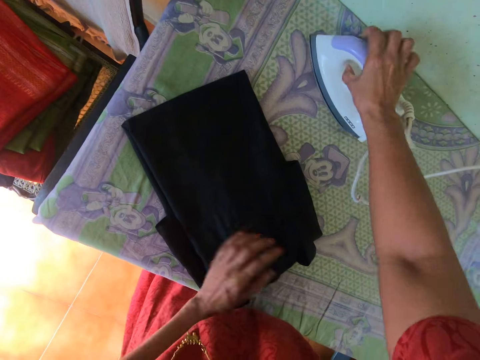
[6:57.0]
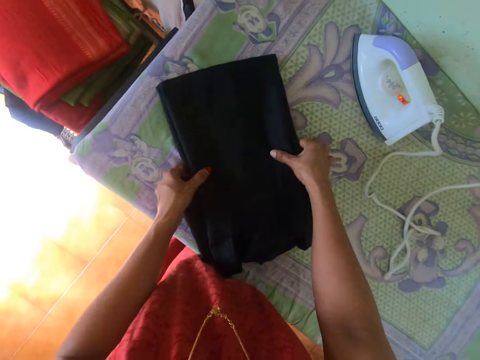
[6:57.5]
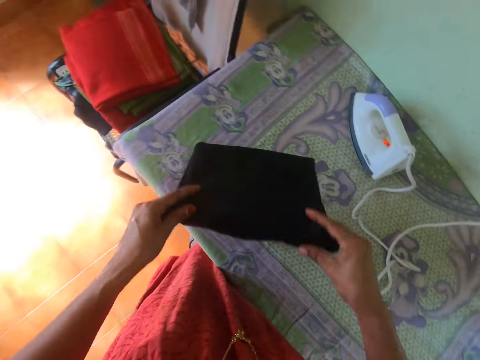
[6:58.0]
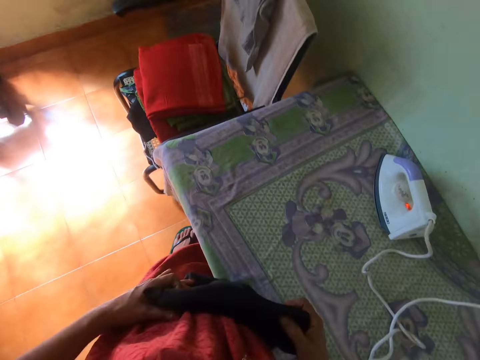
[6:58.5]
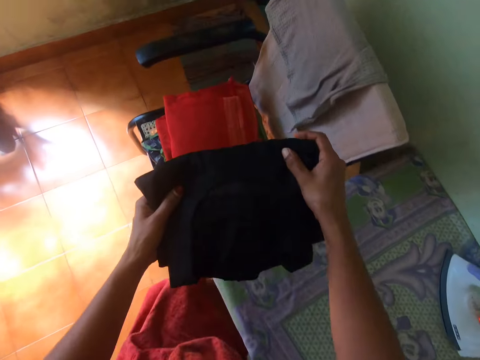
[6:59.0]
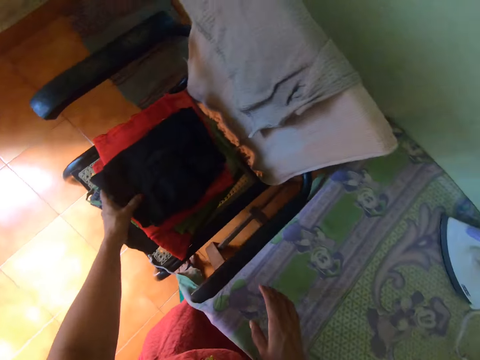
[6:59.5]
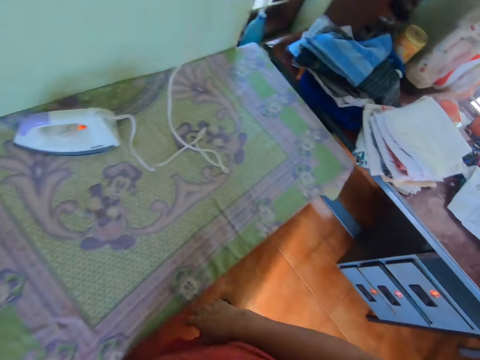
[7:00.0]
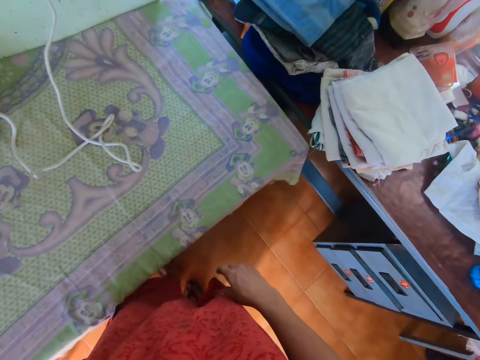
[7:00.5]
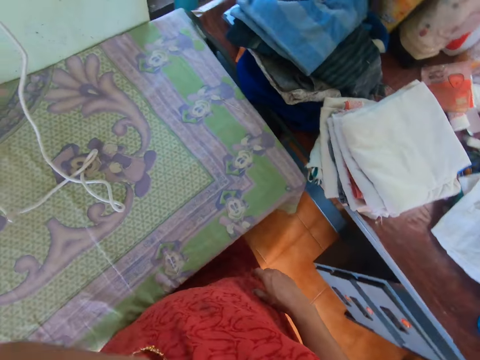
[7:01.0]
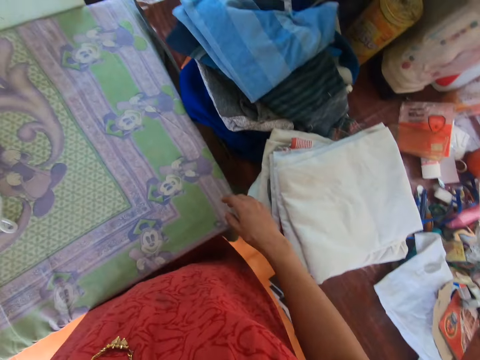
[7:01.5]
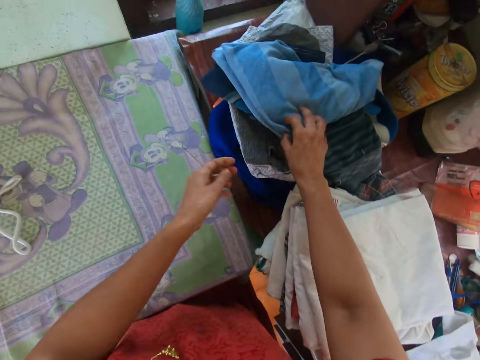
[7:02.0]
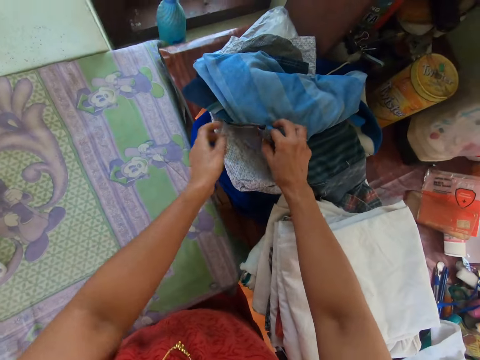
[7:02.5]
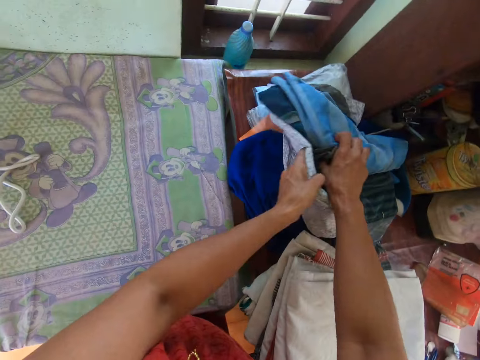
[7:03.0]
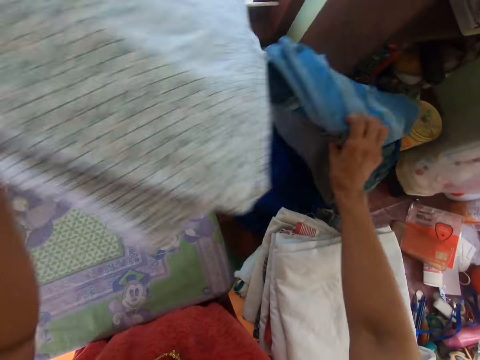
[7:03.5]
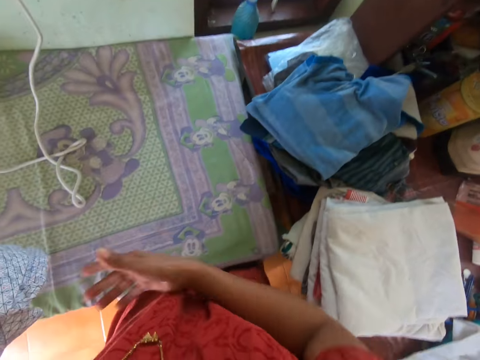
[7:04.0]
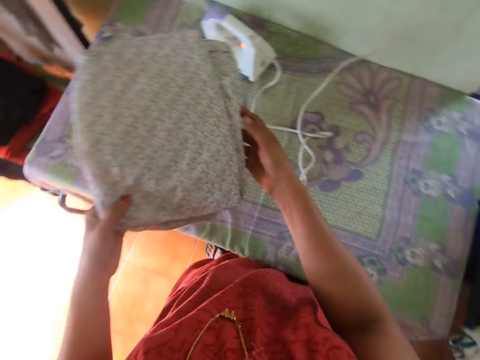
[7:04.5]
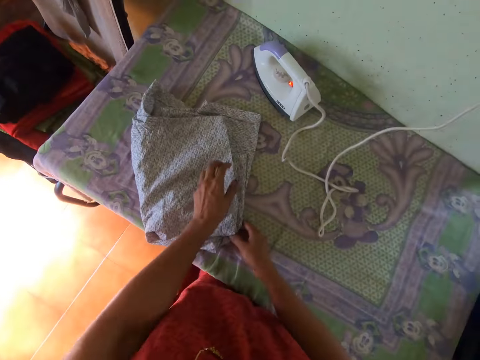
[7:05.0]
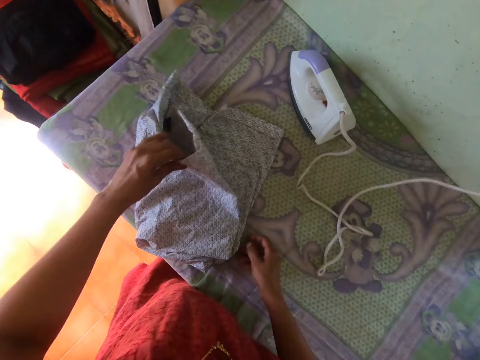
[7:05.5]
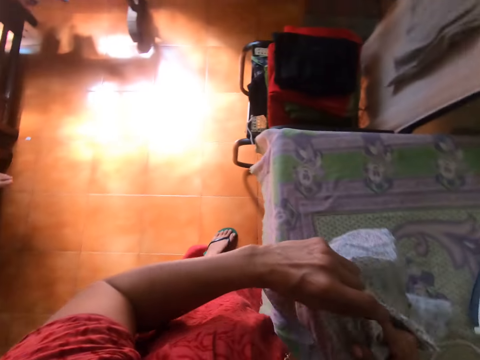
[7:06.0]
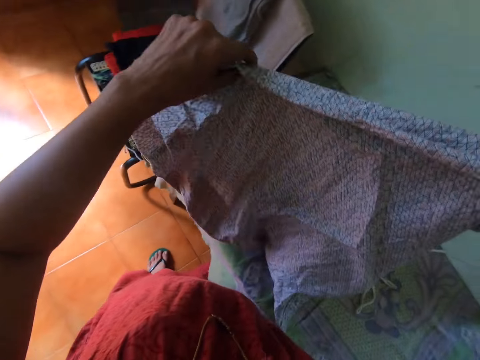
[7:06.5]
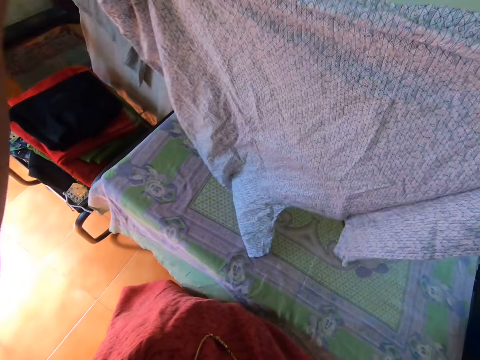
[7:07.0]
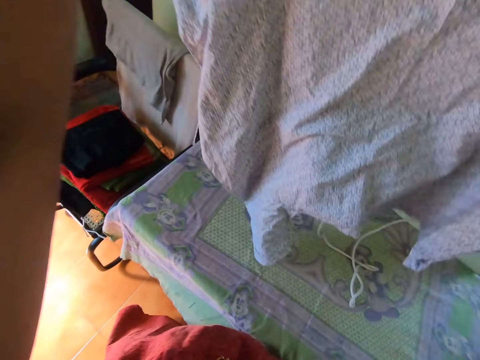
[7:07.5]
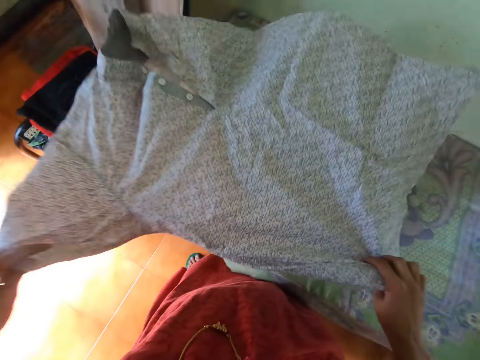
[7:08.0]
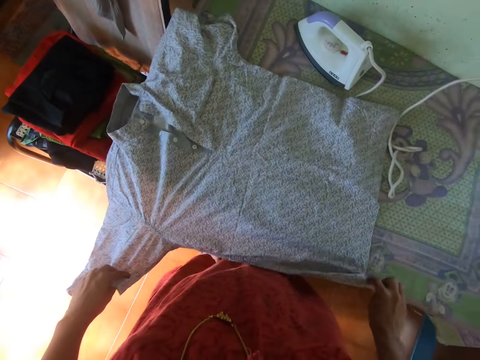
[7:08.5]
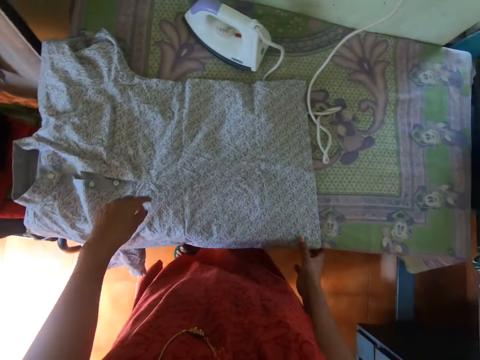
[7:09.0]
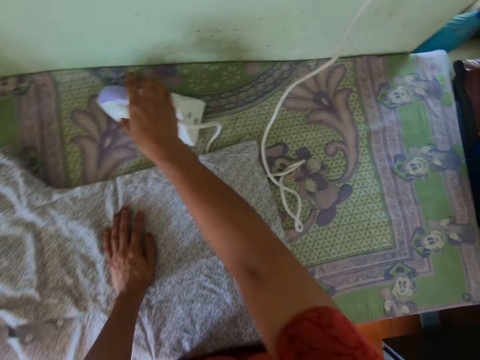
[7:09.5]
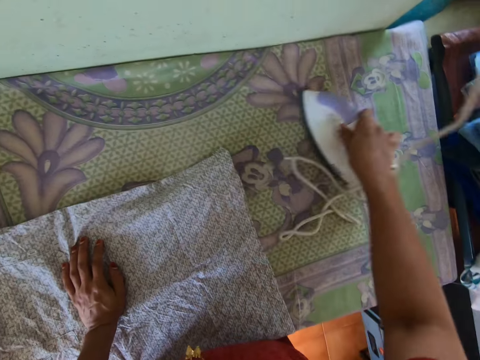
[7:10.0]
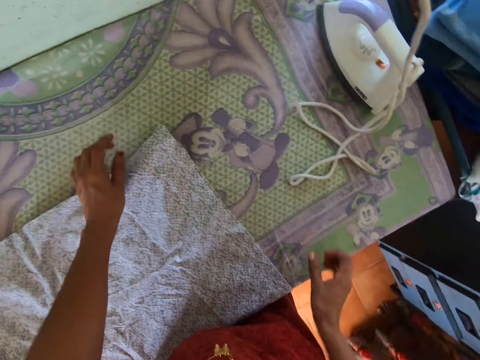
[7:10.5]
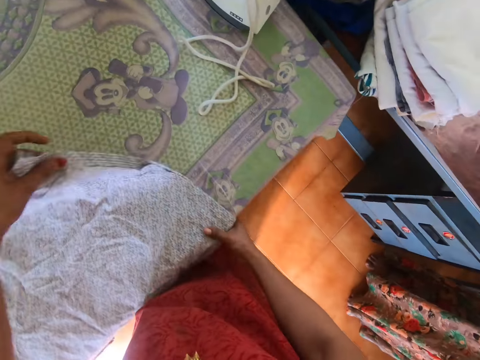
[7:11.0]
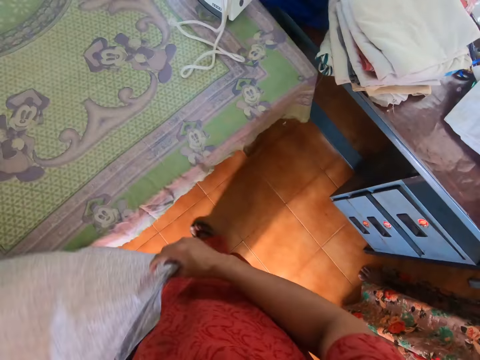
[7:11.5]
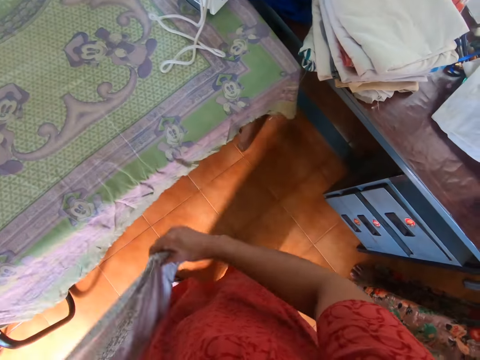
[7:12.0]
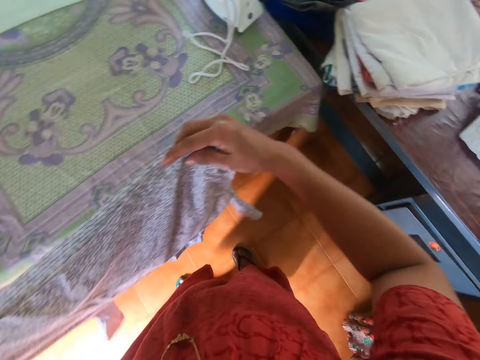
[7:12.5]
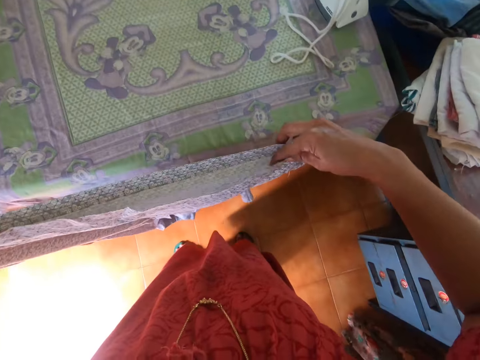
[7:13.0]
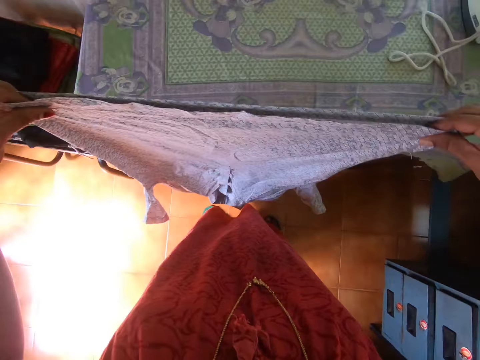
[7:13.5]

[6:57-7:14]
The camera wearer drops the pressing iron on the table with her right hand. She folds the dress on the table with both hands. She drops the dress on a chair with both hands. She holds some clothes on the table with her right hand. She holds a shirt from the clothes on the table with her left hand. She removes the shirt from the clothes on the table with her left hand. She holds the shirt with both hands. She drops the shirt on the table with both hands. She unfolds the shirt on the table with both hands. She drops the shirt on the table with both hands. She moves the pressing iron on the table with her right hand. She picks the shirt from the table with both hands.

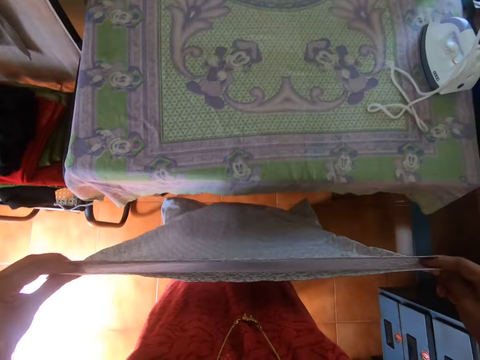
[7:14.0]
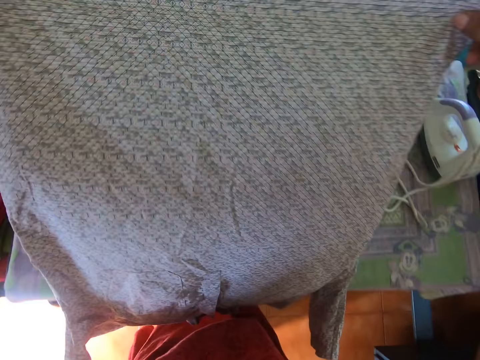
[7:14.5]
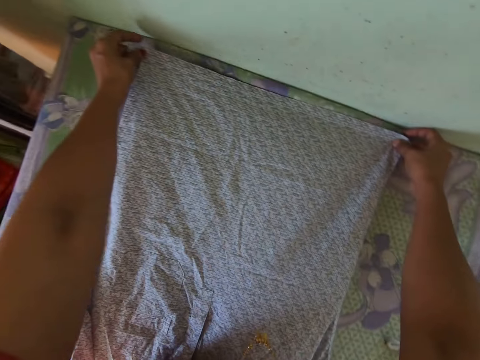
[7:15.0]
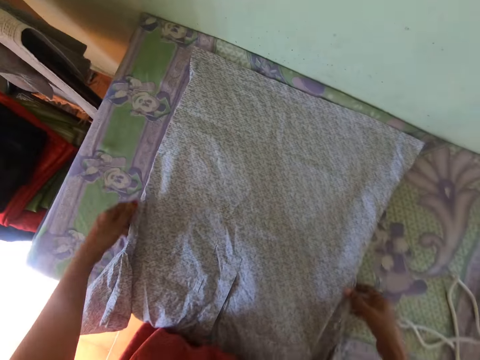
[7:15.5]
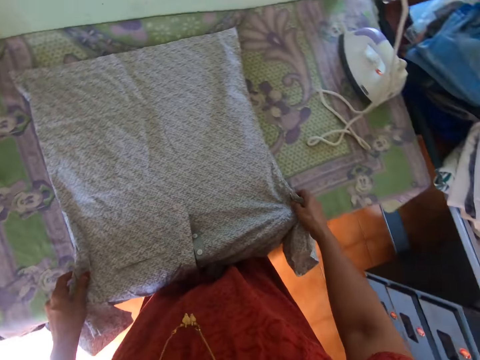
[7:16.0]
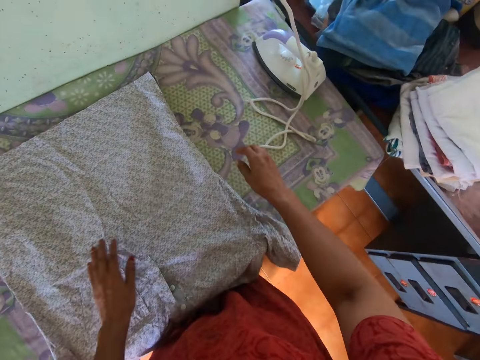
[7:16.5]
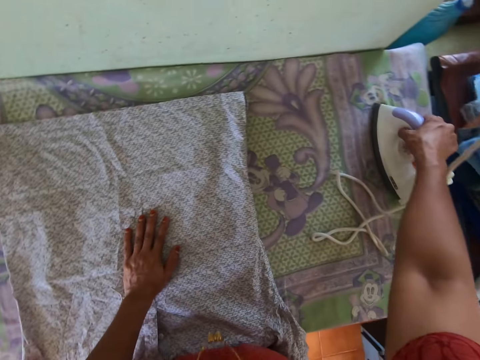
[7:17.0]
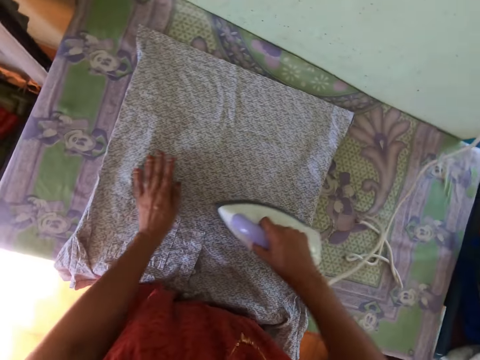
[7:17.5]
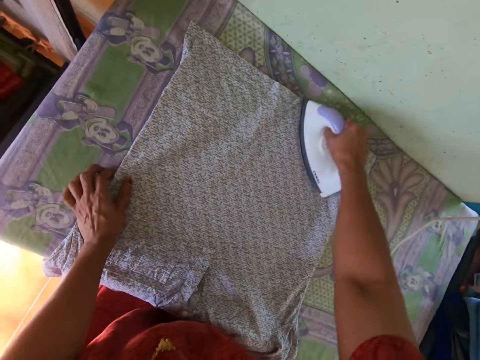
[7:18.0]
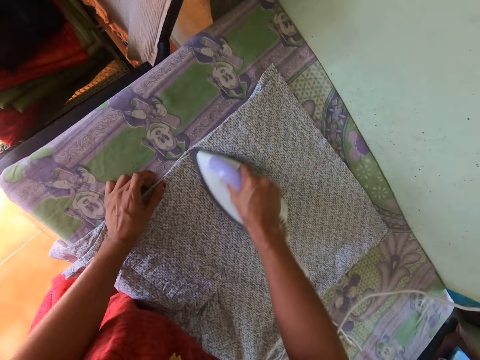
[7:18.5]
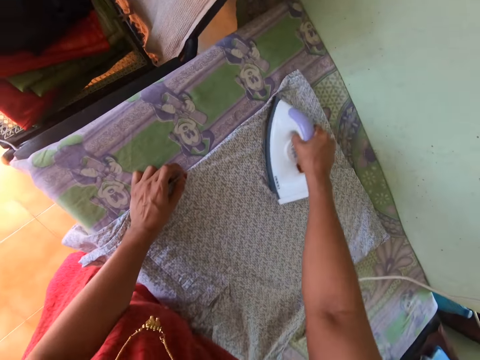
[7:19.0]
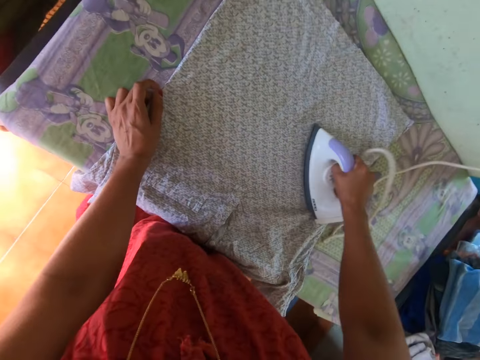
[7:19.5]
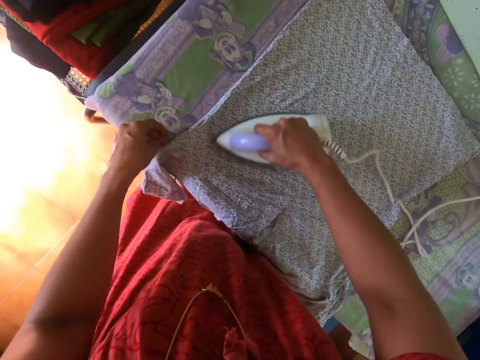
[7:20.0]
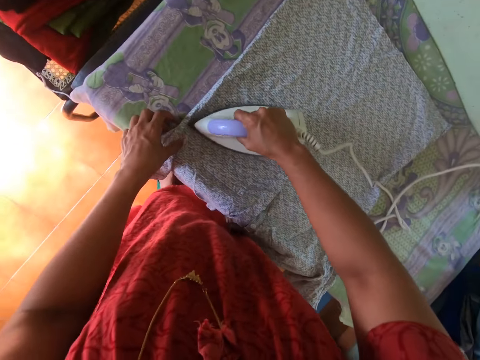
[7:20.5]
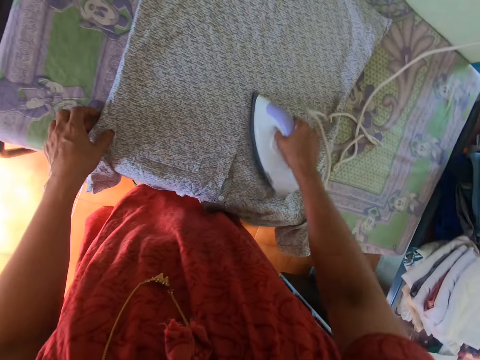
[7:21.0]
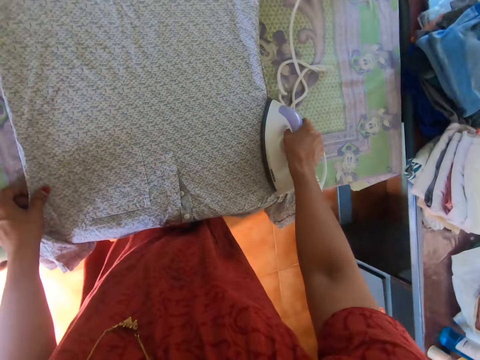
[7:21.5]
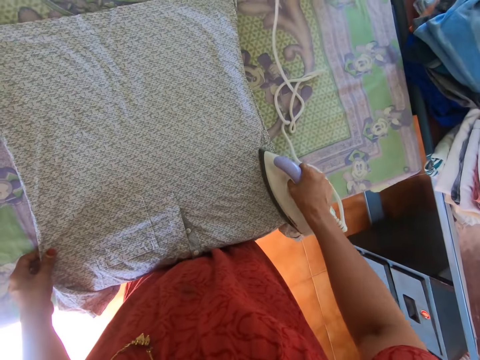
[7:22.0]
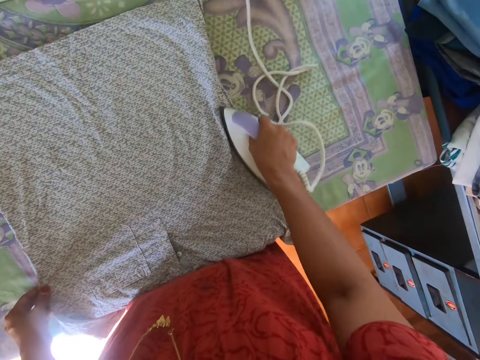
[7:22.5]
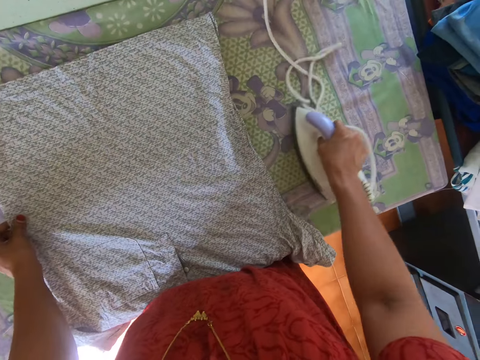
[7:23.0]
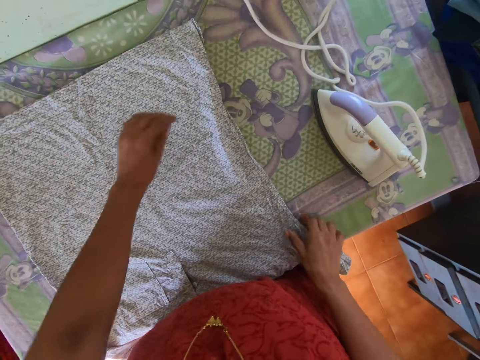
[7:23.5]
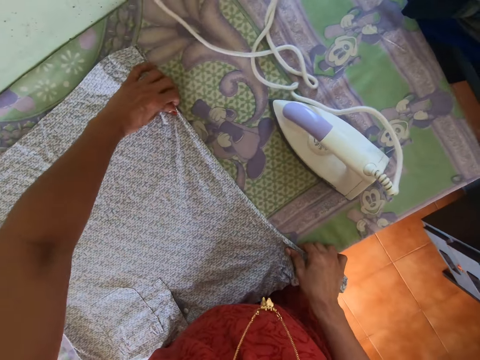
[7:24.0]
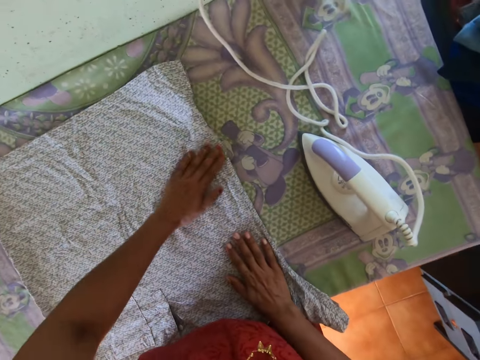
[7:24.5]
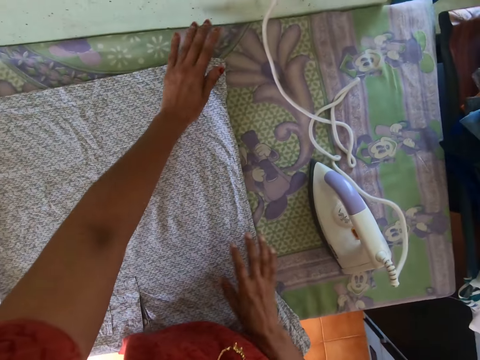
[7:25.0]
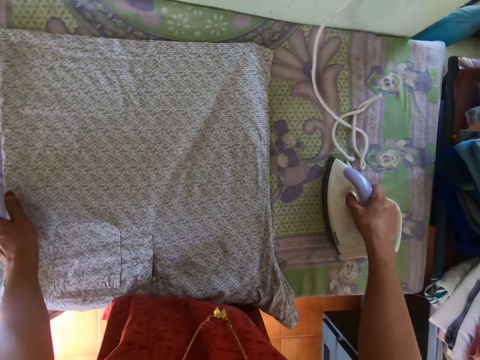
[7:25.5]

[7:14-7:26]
The camera wearer drops the shirt on the table with both hands. She adjusts the shirt on the table with both hands. She picks the pressing iron from the table with her right hand. She smoothens the shirt on the table with the pressing iron in her right hand. She drops the pressing iron on the table with her right hand. She adjusts the shirt on the table with both hands.
